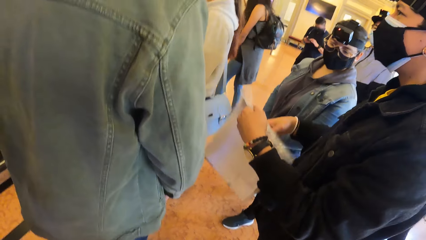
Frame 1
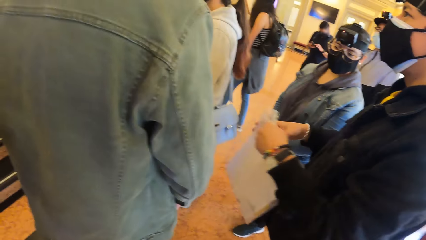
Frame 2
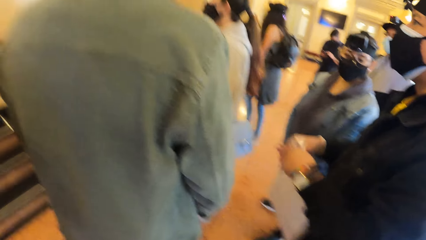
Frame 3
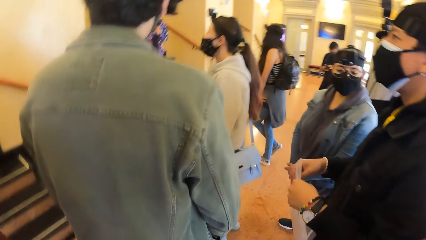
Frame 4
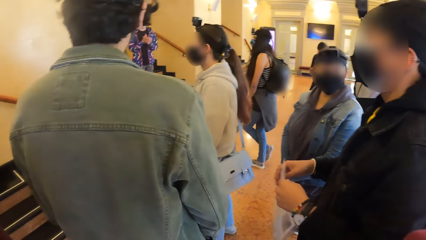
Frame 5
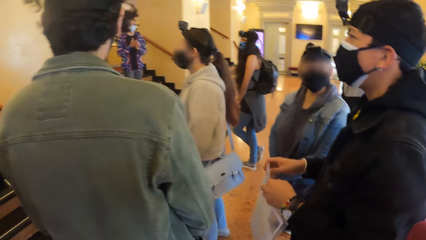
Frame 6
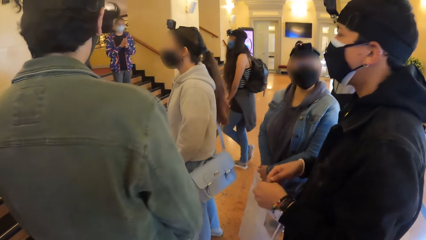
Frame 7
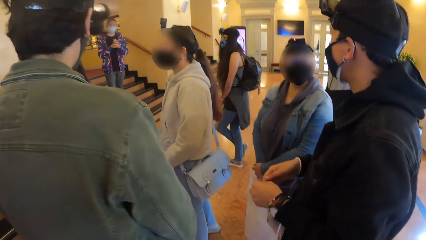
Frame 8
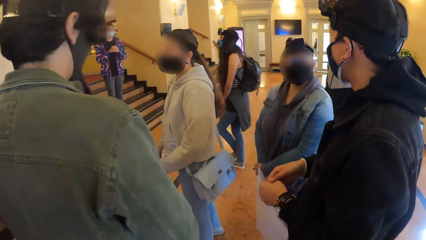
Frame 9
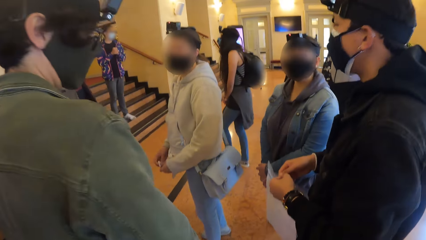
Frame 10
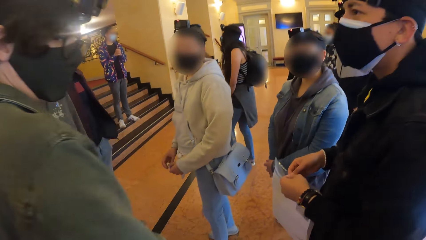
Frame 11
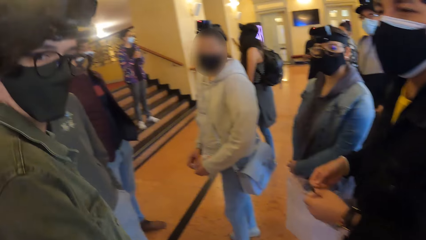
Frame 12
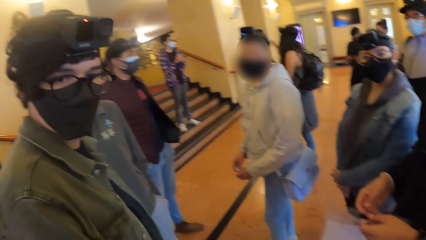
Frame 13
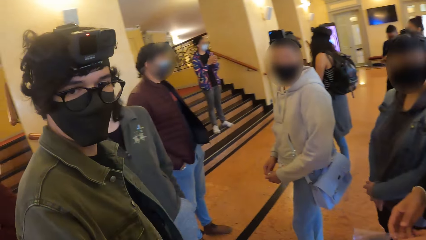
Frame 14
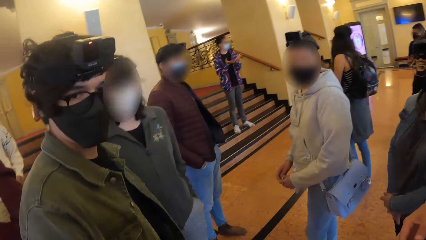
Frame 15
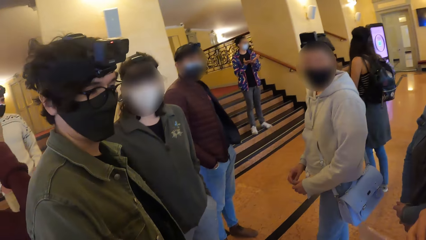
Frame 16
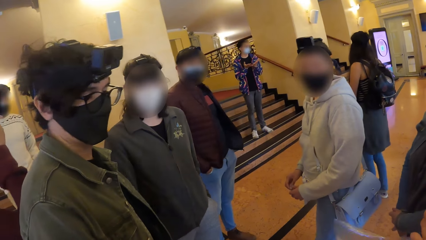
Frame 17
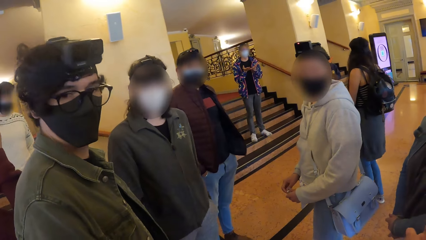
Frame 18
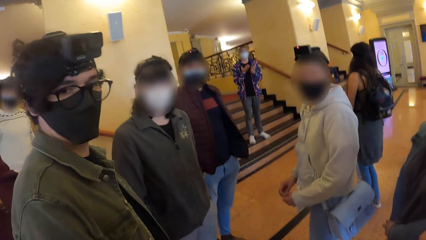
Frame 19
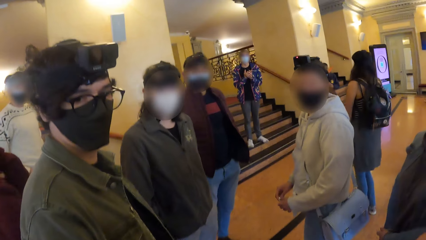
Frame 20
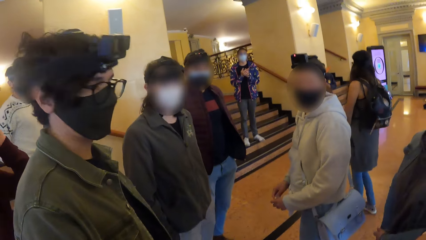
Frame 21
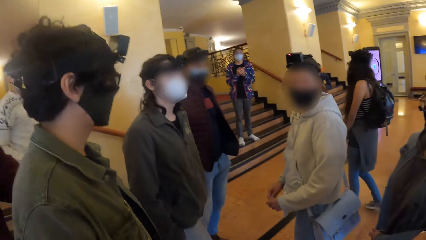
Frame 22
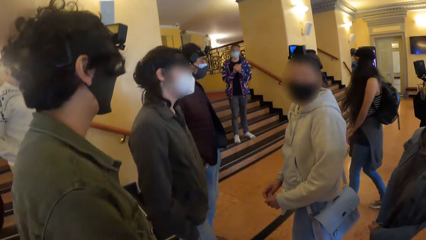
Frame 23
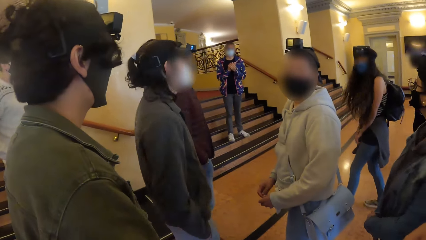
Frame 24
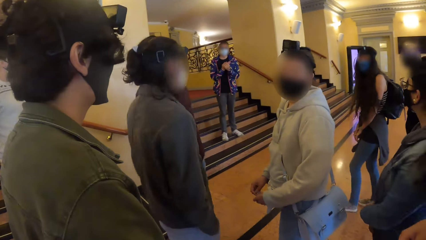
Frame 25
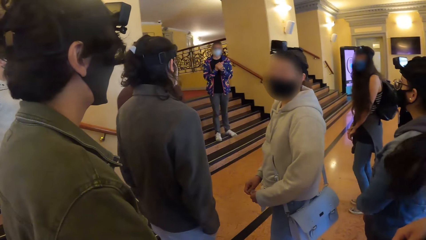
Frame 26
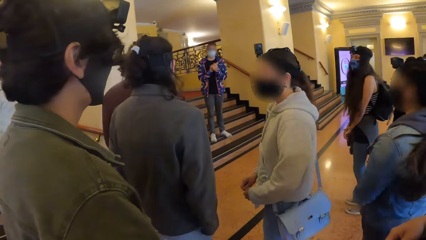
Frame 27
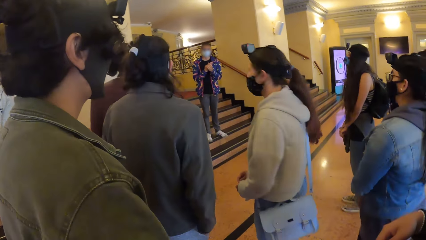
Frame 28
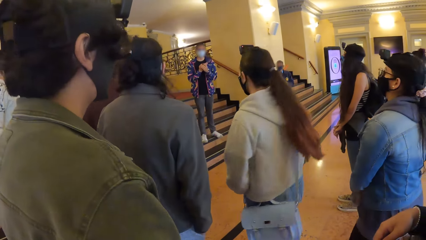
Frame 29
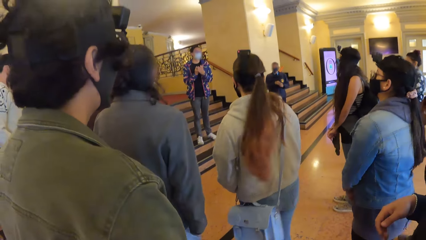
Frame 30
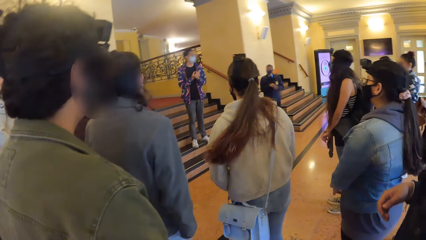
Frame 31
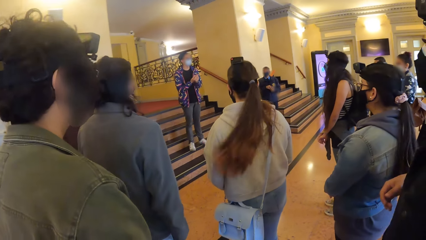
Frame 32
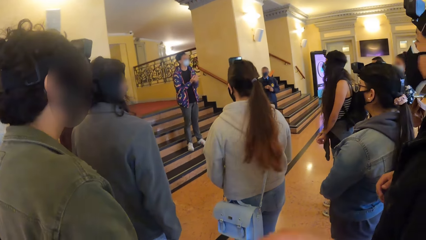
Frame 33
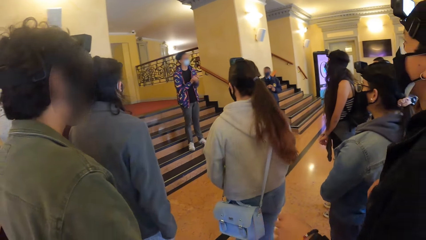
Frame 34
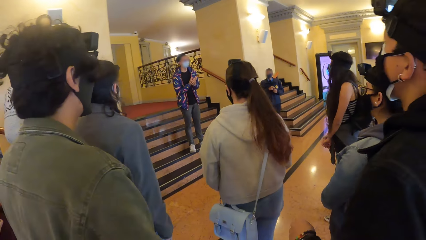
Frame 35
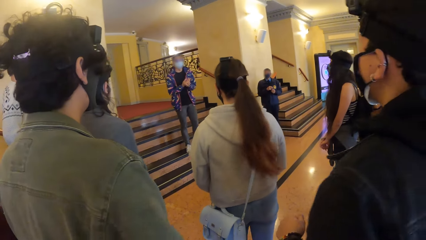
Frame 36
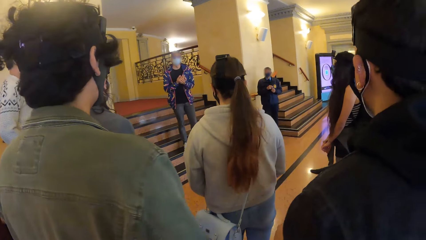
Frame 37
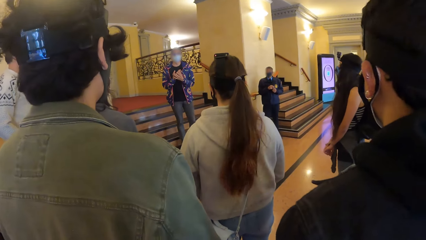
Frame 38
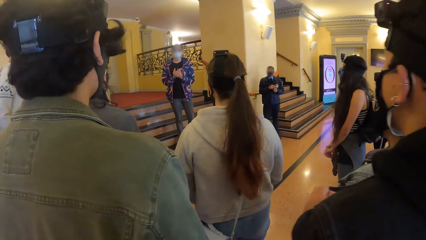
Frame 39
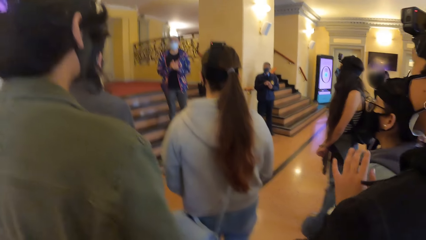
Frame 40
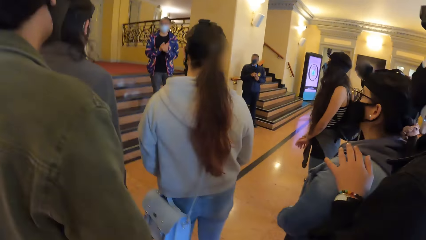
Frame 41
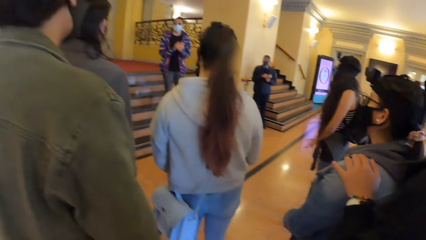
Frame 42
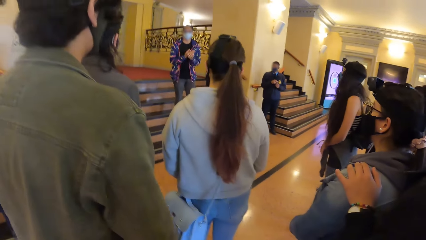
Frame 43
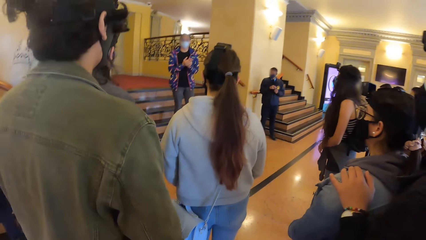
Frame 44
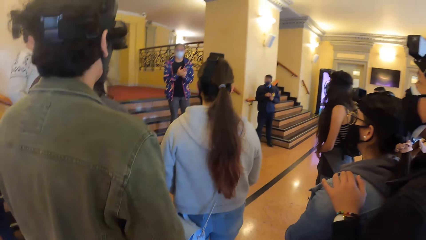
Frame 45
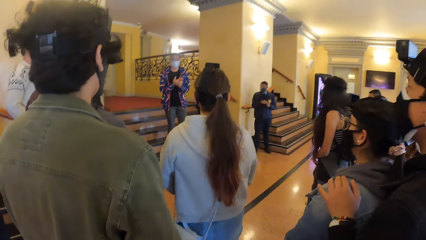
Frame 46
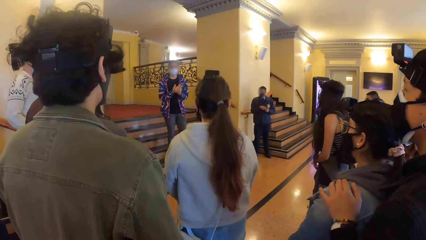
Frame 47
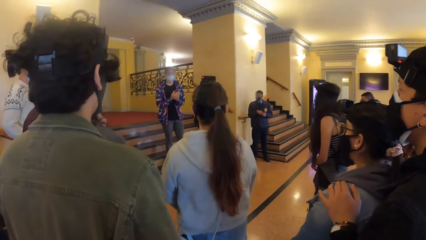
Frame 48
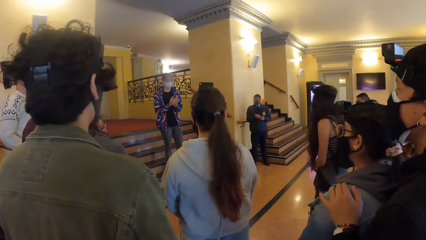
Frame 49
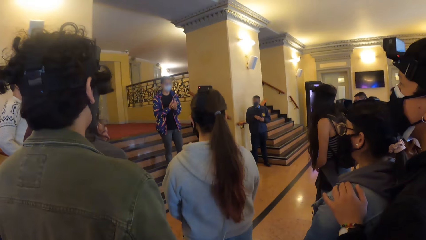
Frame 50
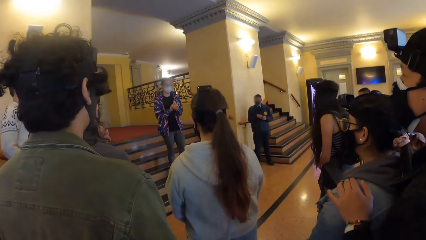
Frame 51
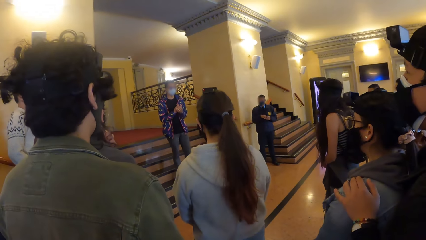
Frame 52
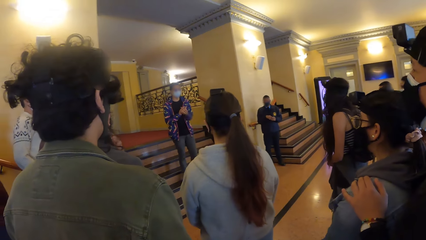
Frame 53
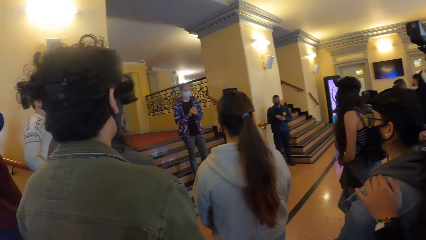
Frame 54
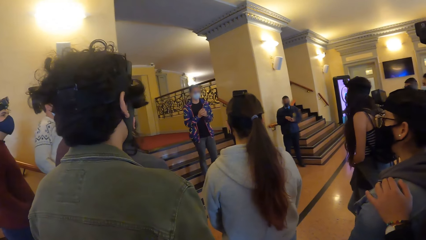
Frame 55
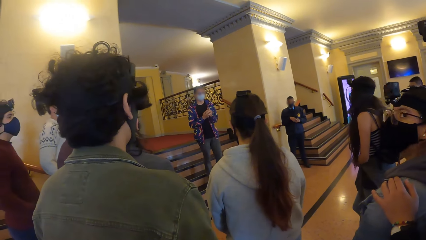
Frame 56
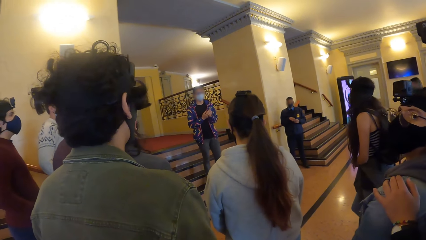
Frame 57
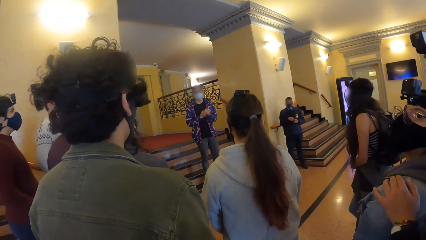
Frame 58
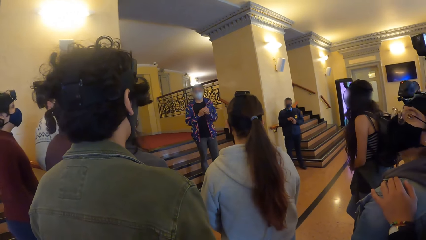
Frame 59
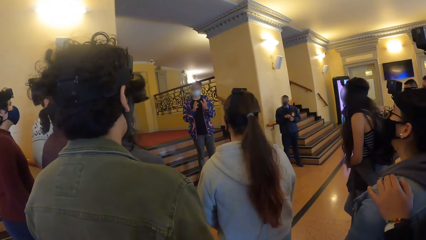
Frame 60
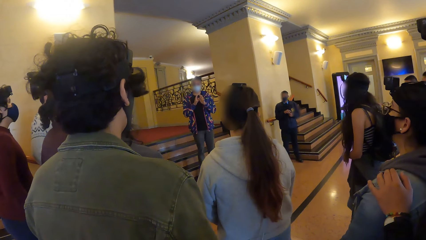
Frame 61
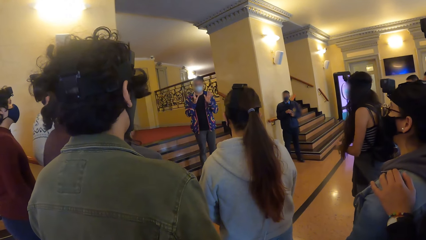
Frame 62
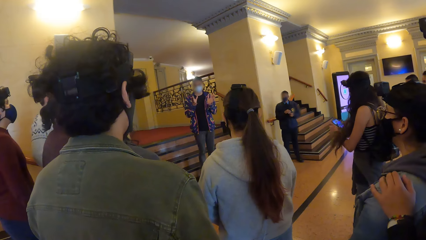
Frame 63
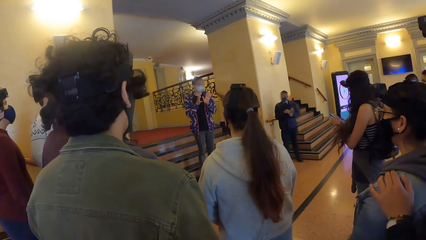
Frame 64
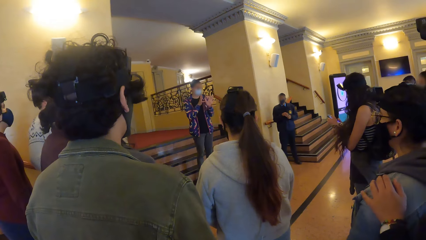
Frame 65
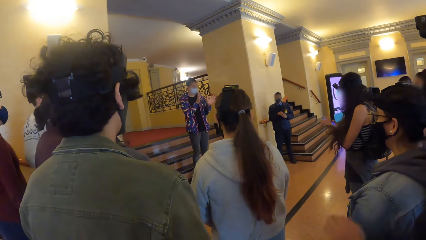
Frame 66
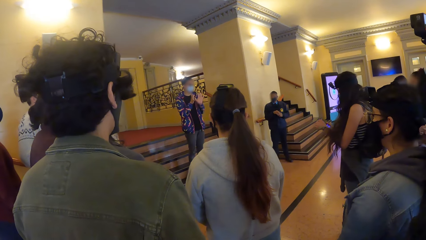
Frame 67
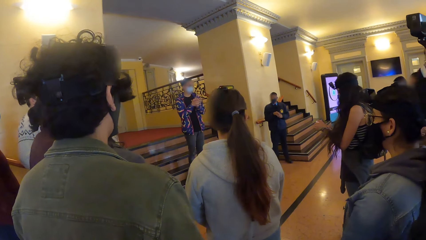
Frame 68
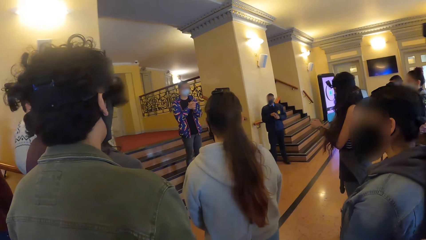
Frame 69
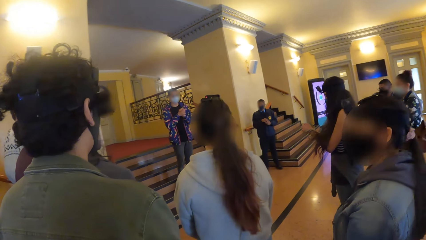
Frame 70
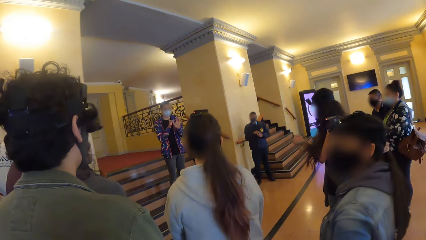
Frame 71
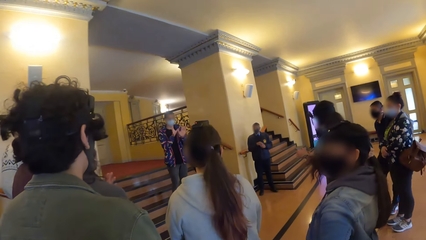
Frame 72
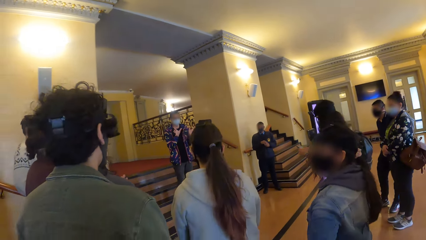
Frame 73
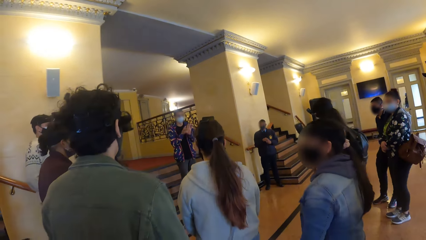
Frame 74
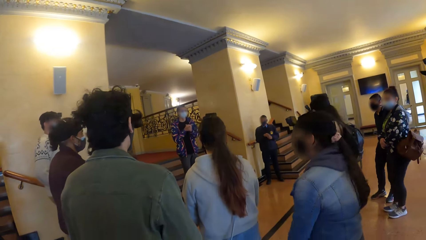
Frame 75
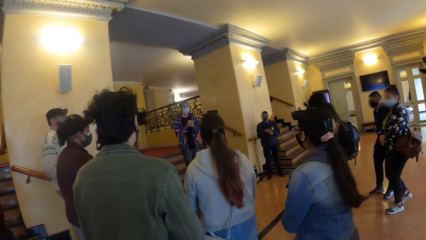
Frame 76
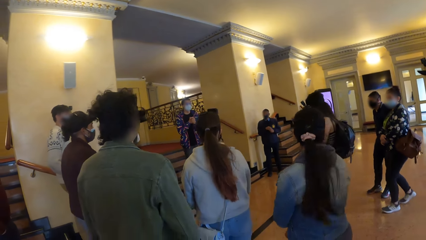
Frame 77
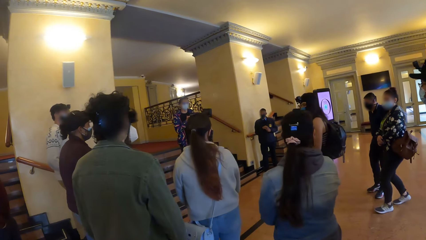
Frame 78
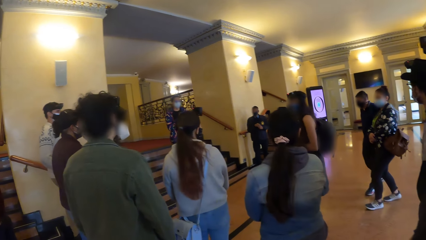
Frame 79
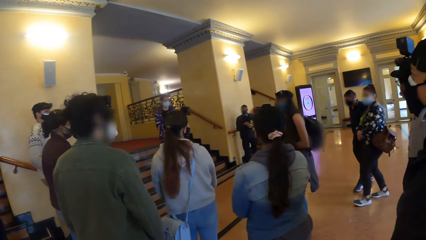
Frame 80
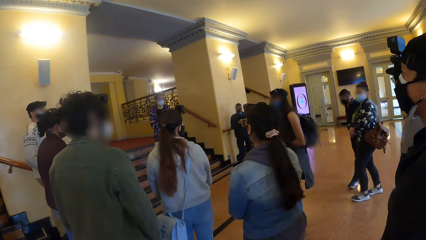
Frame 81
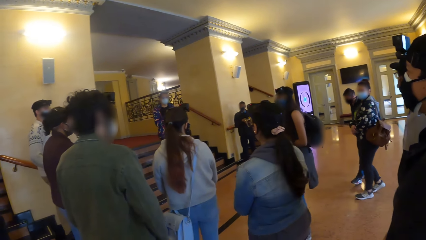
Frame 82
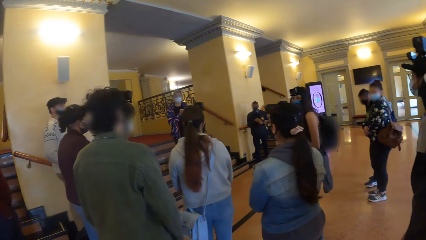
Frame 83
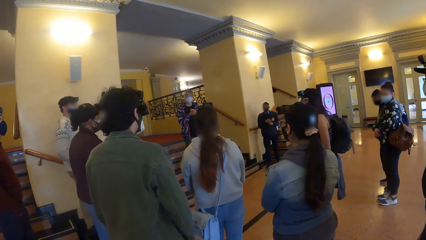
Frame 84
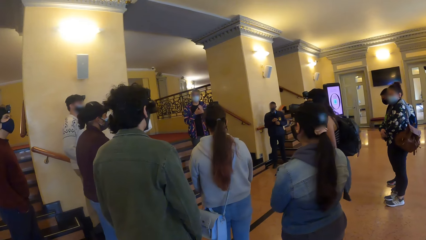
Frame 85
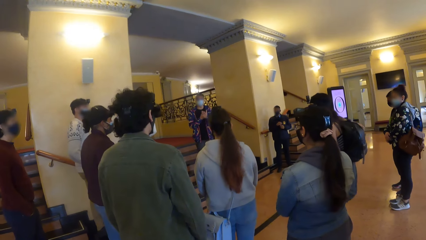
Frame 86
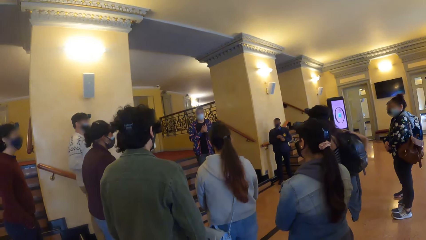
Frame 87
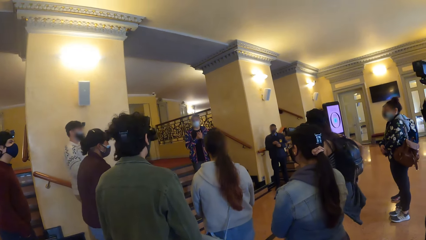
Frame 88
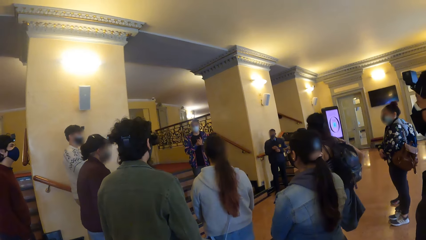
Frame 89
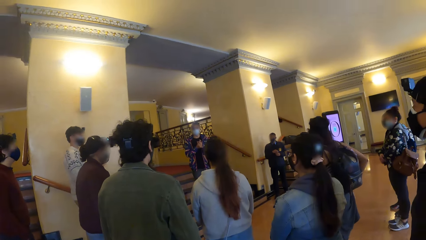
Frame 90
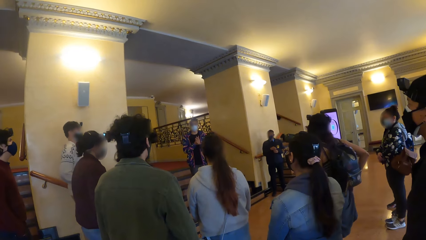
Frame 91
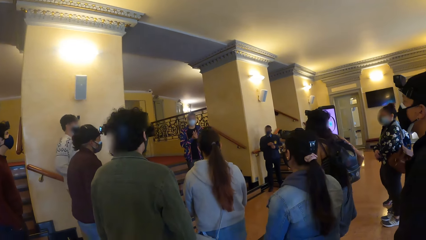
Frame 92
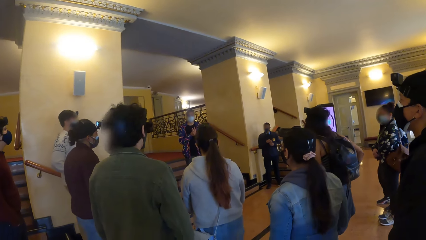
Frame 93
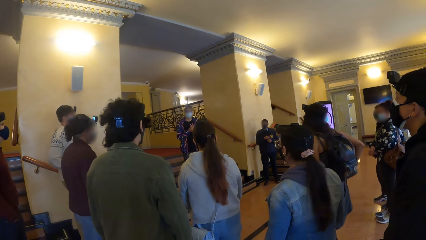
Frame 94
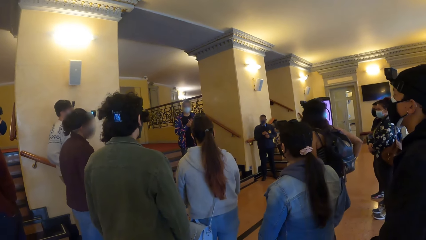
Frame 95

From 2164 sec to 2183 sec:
The man holds the zip lock bag with both hands. The camera wearer looks around. A person talks to a group of people. The man places his left hand on a girl's shoulder. The camera wearer looks around. A woman operates a phone with her hands.
